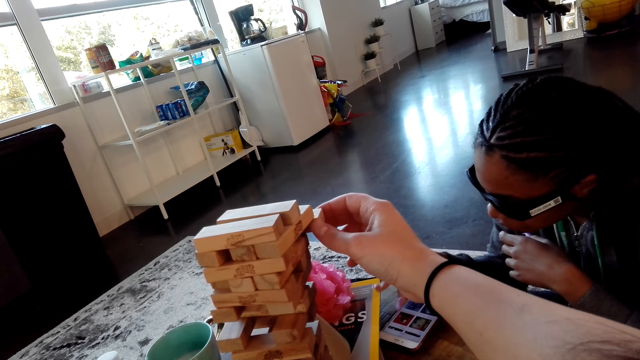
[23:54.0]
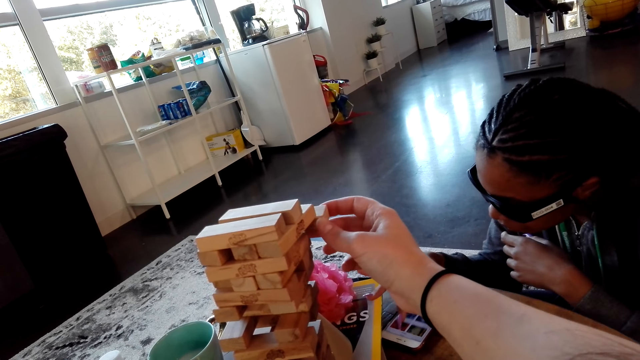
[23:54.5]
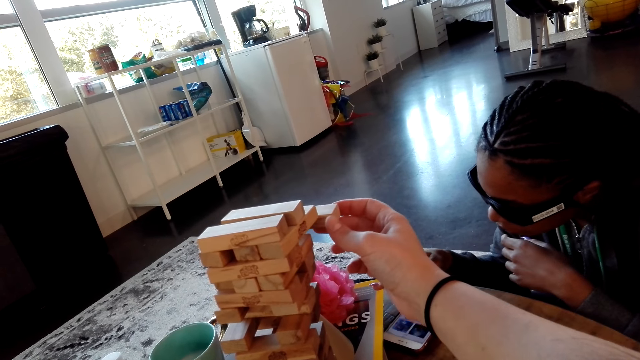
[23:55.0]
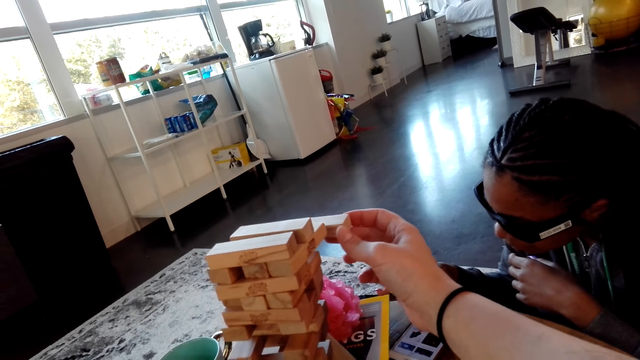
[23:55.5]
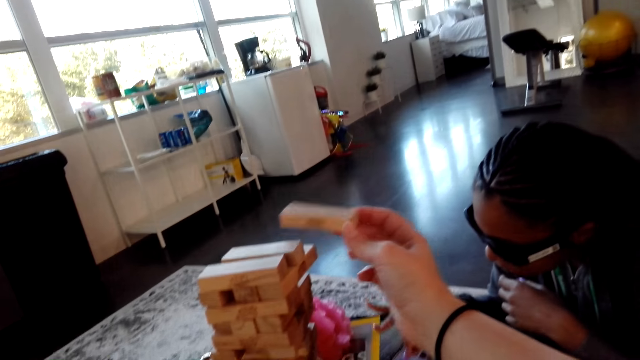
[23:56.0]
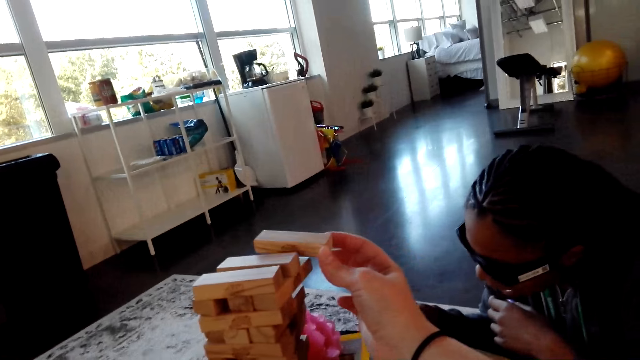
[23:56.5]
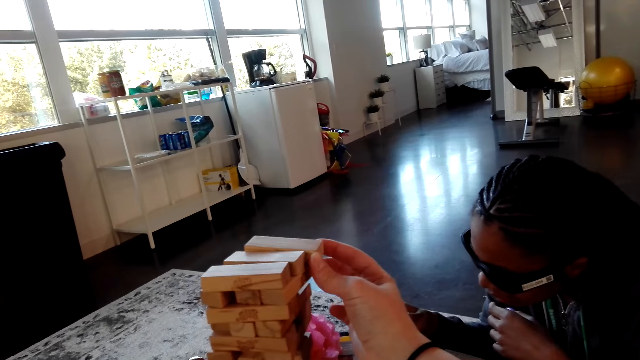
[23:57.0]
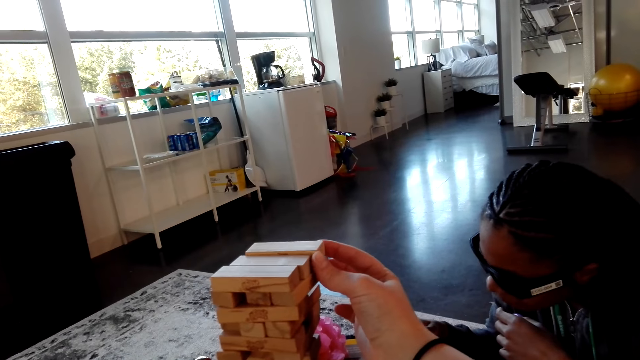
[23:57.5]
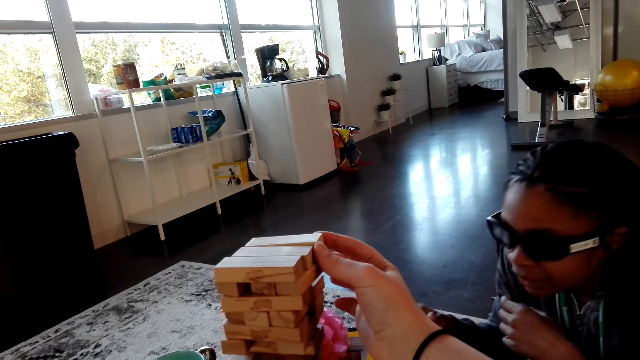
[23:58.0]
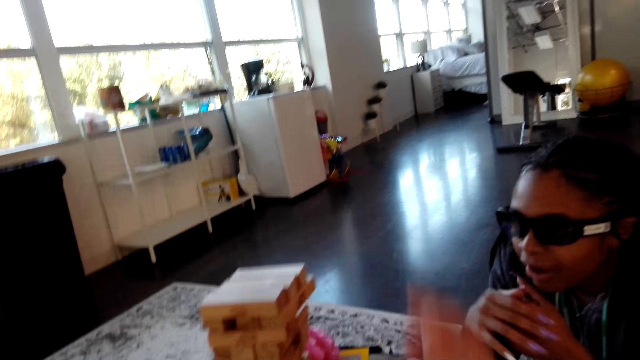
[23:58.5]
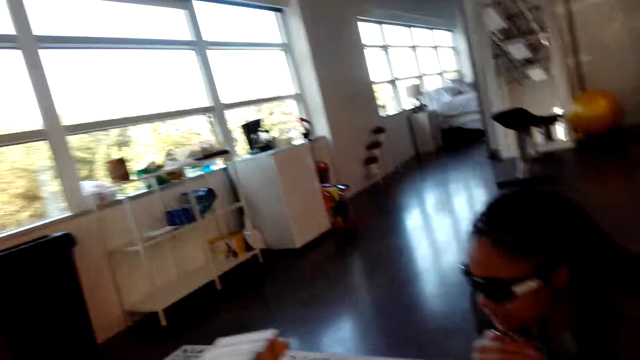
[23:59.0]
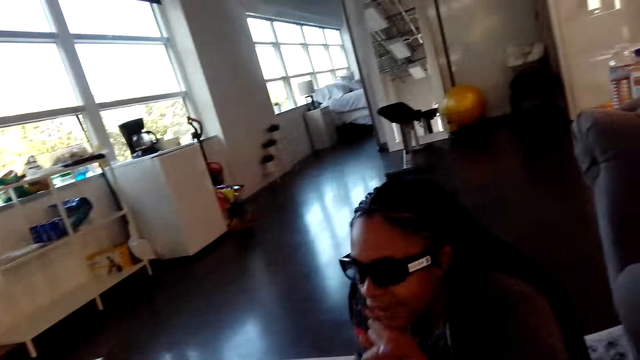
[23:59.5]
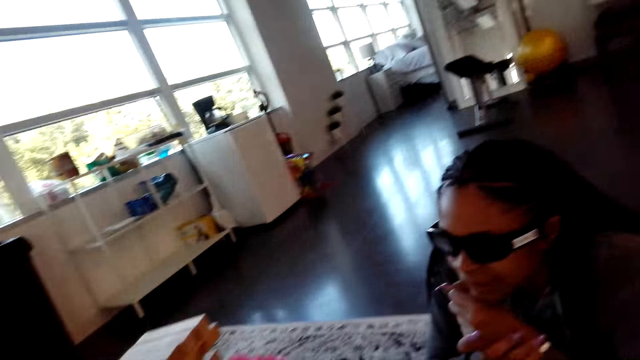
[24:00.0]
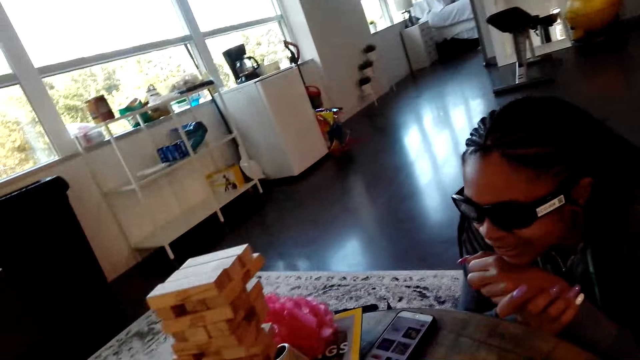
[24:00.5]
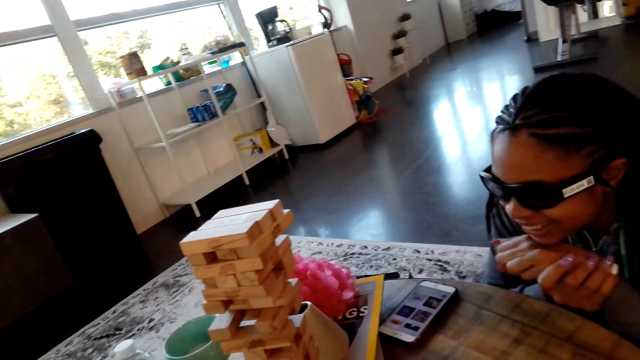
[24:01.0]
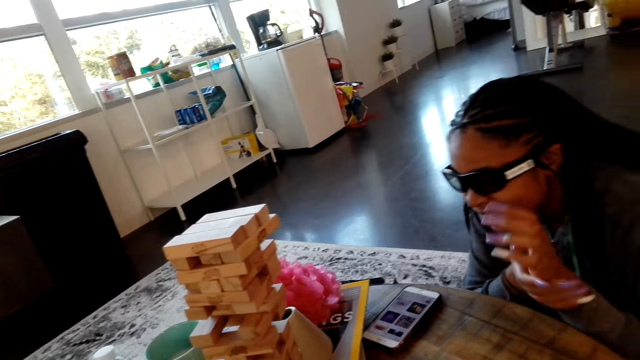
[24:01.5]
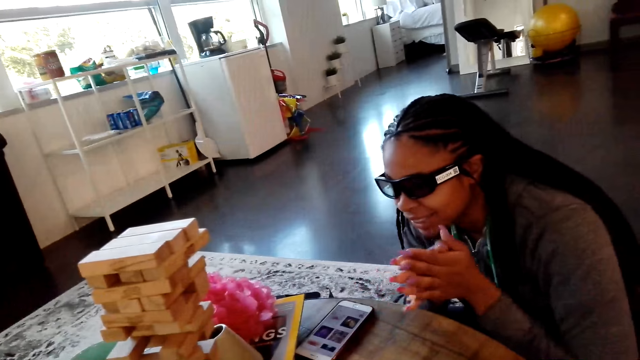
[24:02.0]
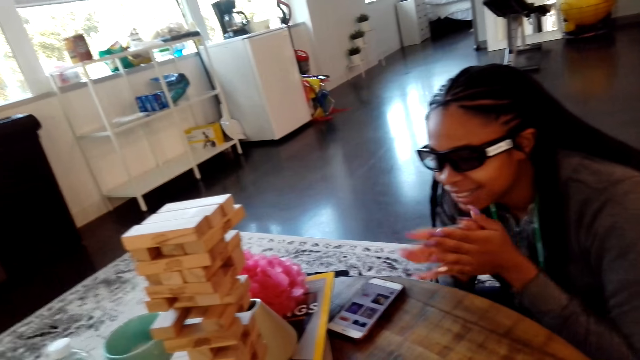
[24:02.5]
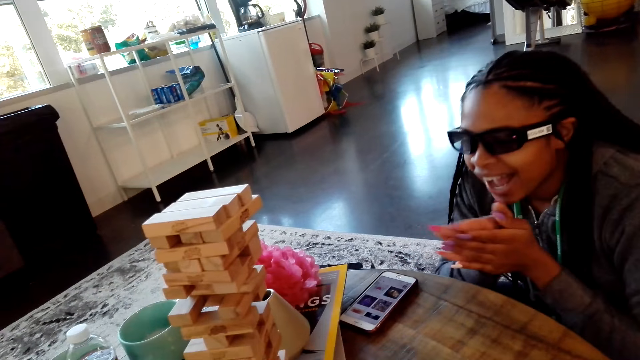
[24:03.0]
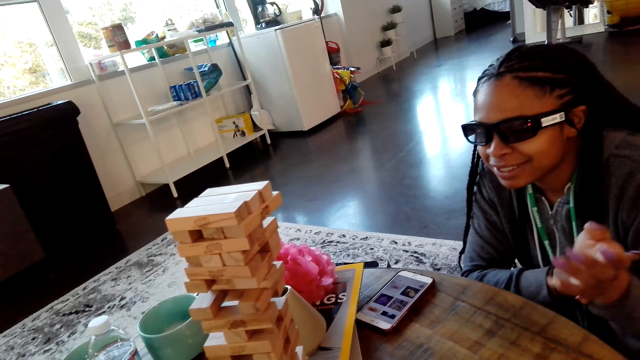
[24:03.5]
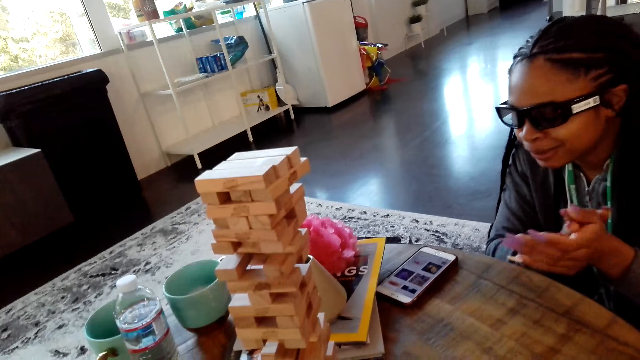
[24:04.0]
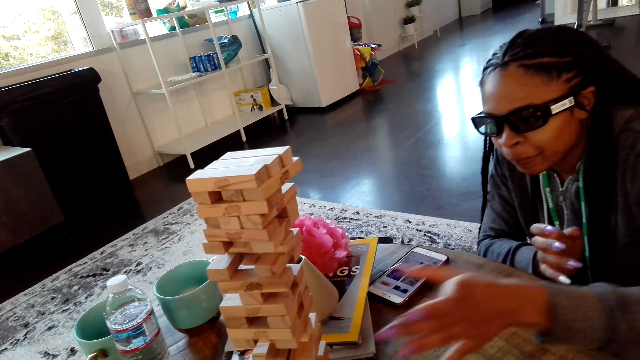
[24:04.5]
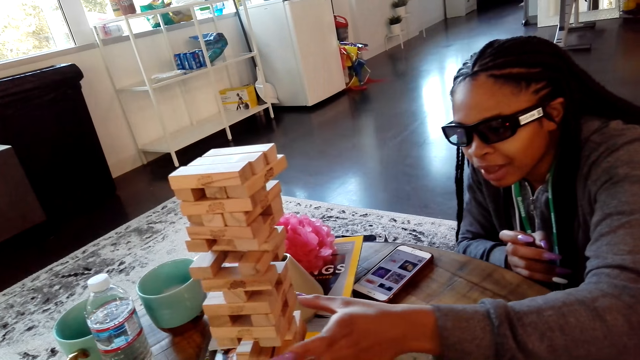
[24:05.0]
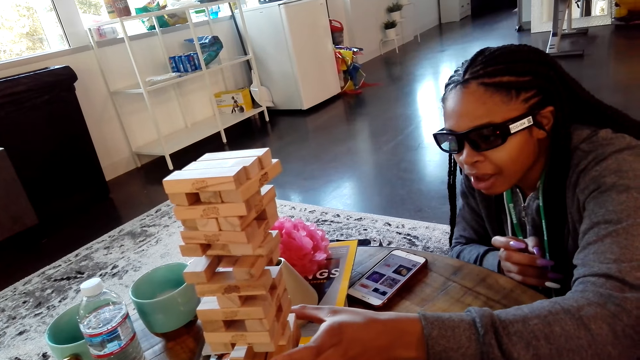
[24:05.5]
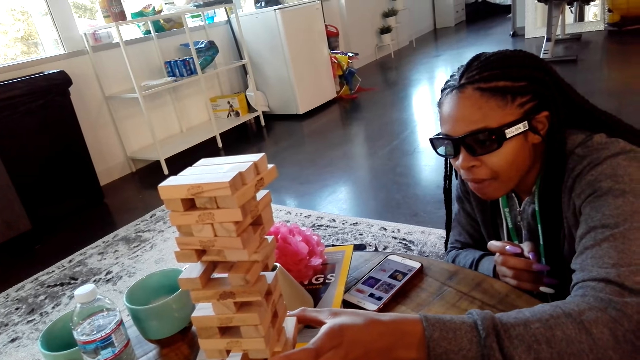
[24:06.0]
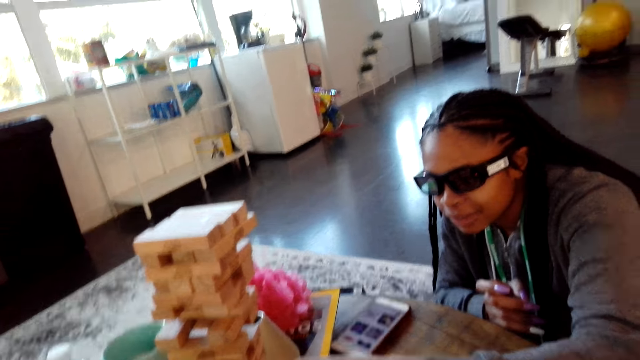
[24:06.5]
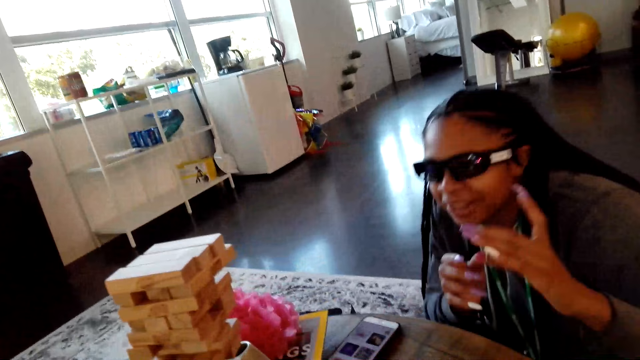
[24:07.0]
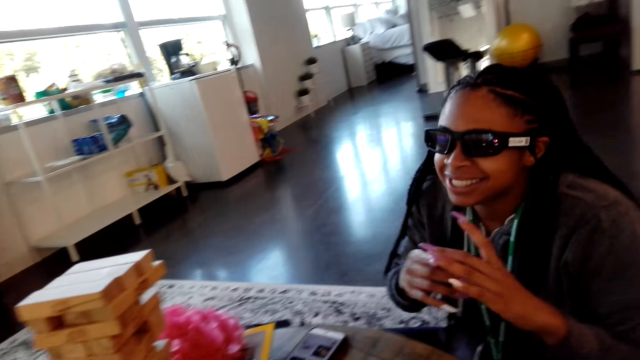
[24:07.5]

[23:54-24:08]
The camera wearer removes a block. They put the block on top. A woman rubs her hands. The woman removes a block.

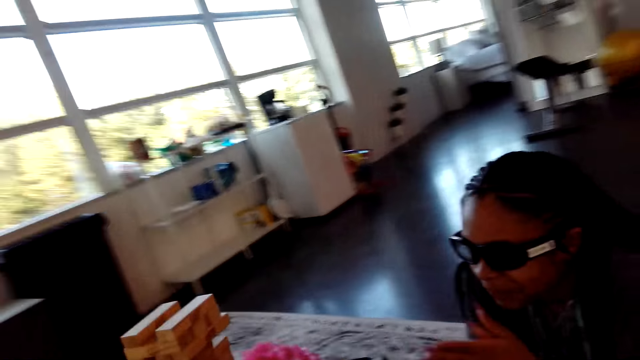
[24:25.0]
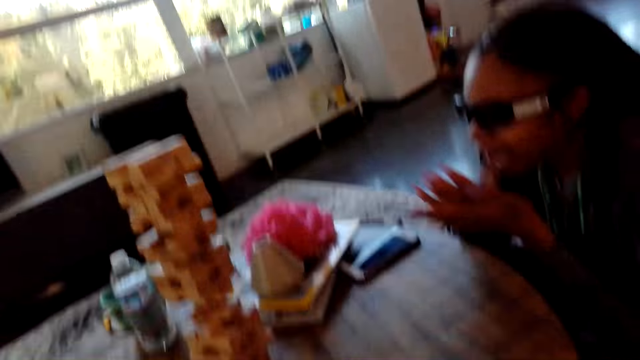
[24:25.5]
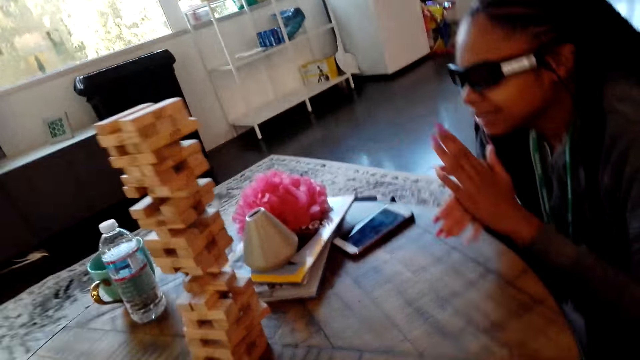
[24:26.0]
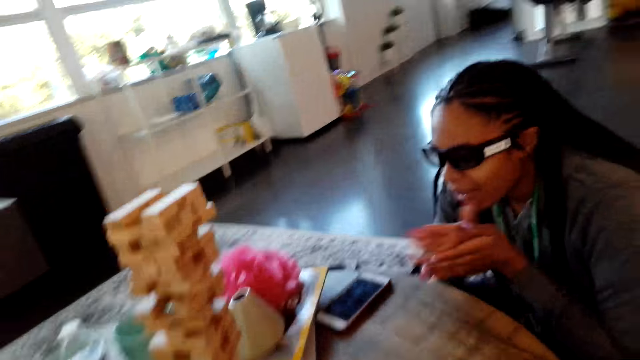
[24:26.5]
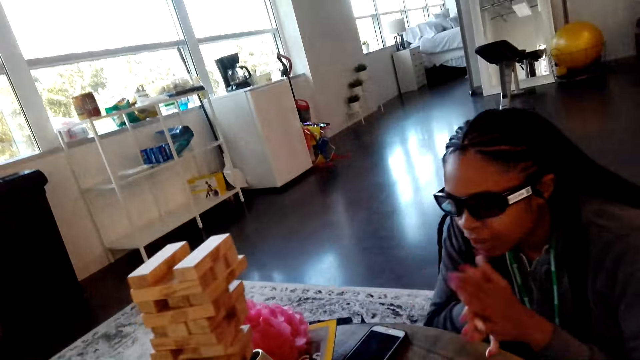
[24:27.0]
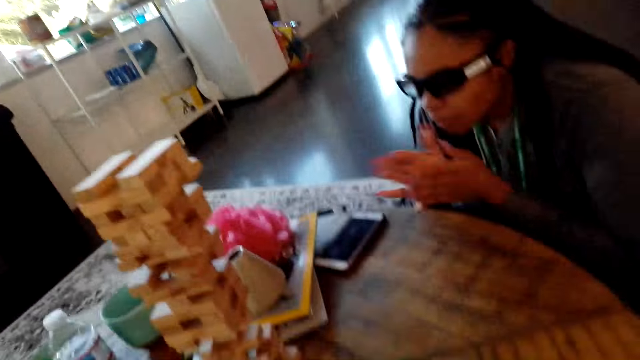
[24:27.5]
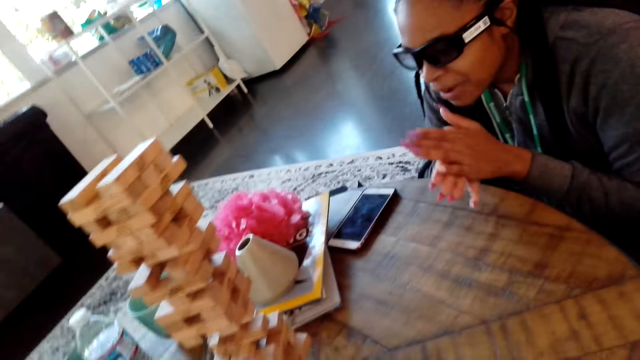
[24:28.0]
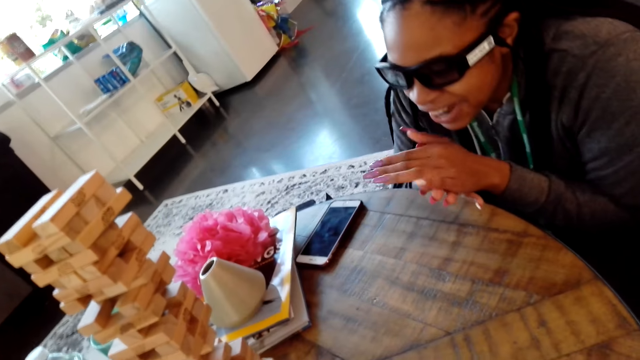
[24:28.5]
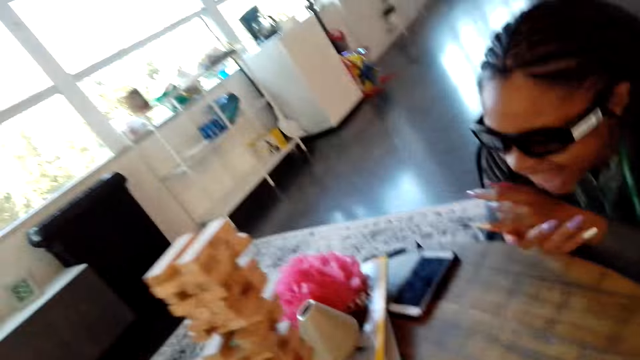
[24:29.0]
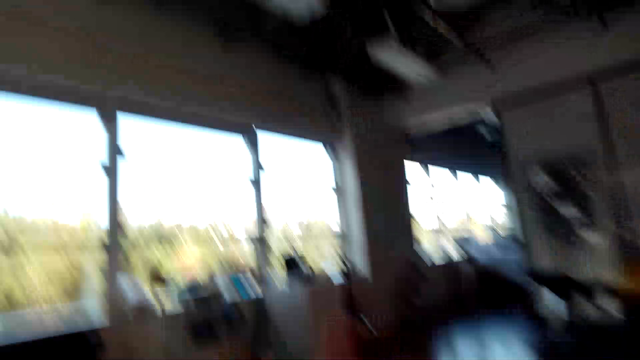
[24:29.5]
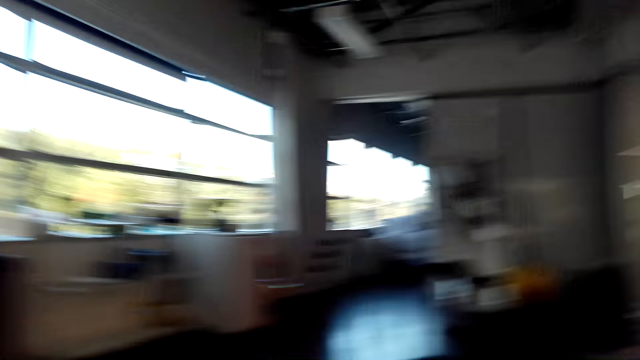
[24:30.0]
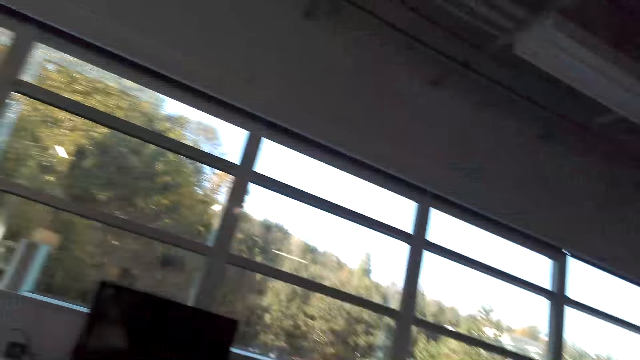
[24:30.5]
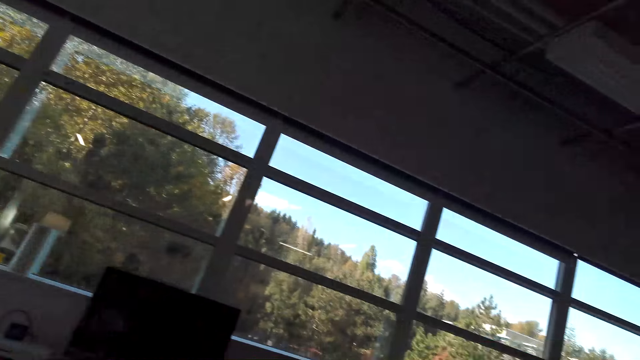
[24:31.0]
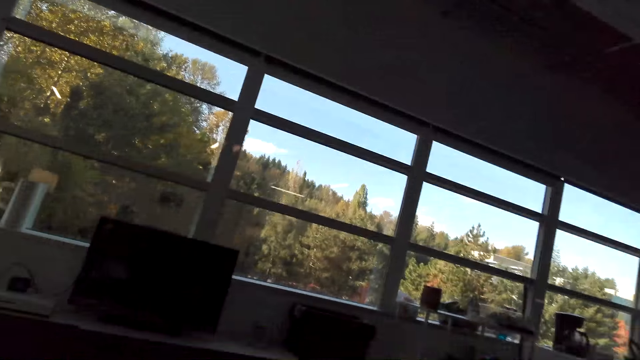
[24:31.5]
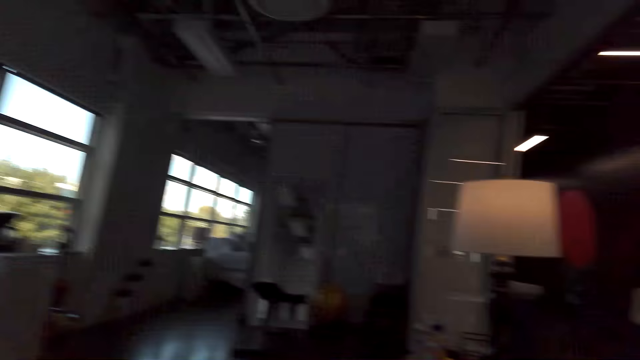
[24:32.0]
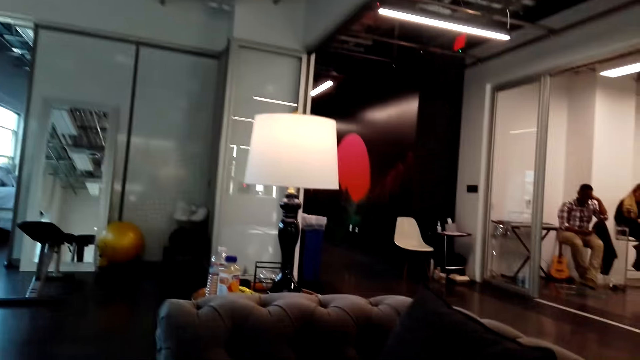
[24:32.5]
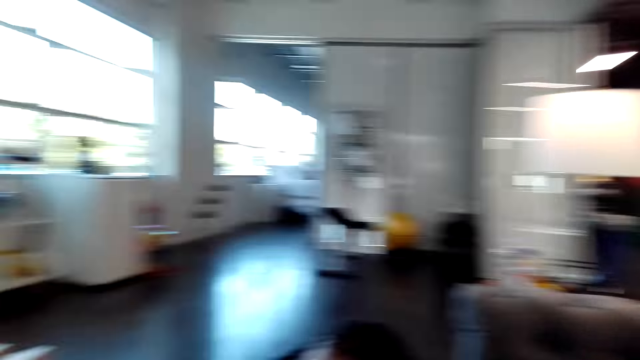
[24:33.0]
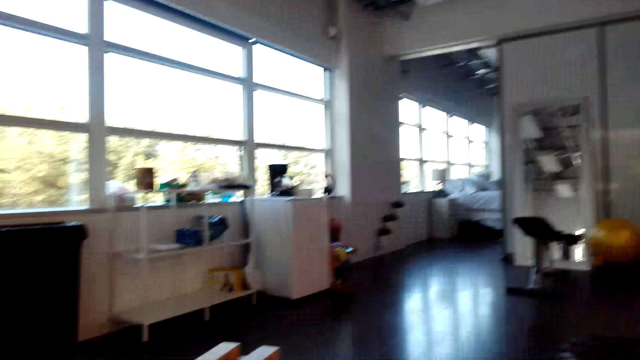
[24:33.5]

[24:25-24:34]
A woman rubs her hands. The camera wearer looks around.
